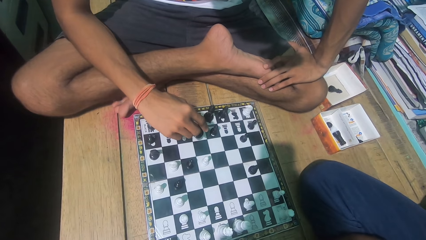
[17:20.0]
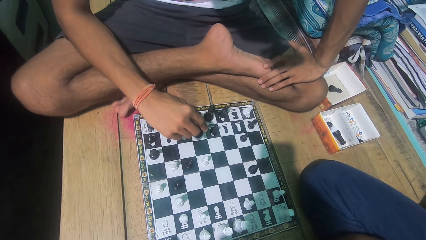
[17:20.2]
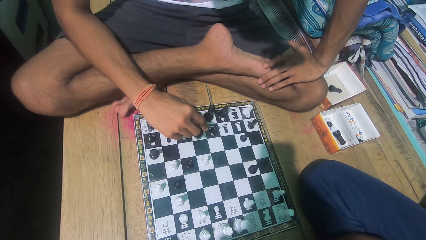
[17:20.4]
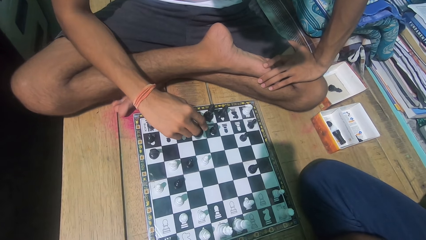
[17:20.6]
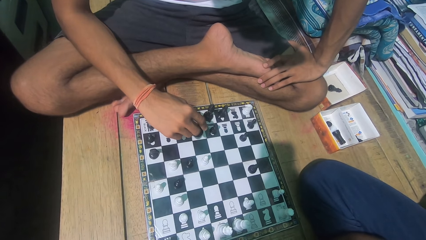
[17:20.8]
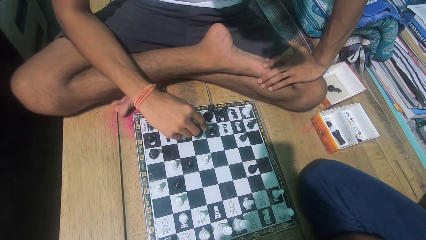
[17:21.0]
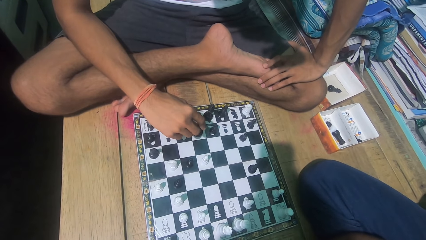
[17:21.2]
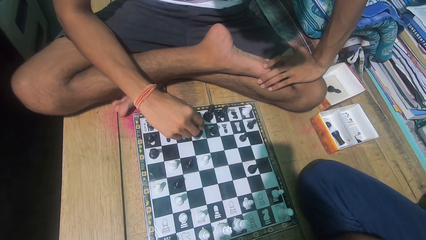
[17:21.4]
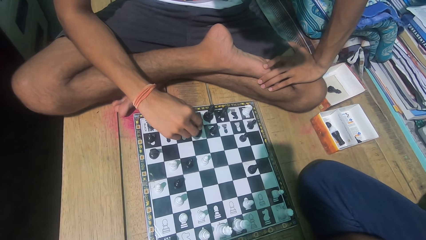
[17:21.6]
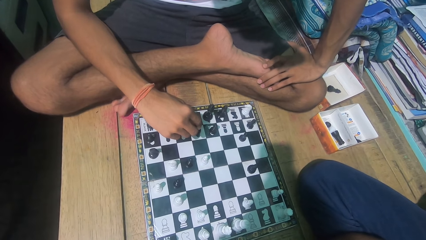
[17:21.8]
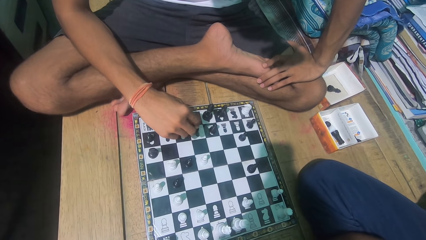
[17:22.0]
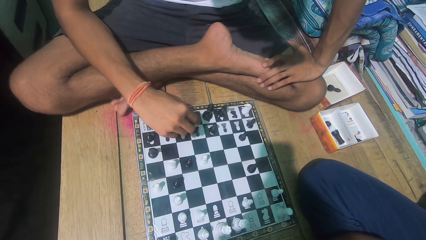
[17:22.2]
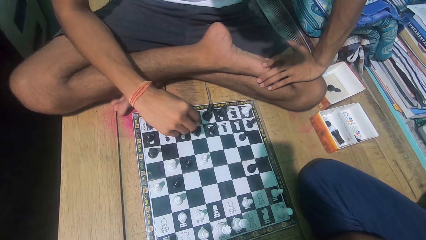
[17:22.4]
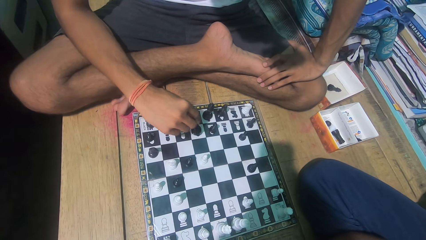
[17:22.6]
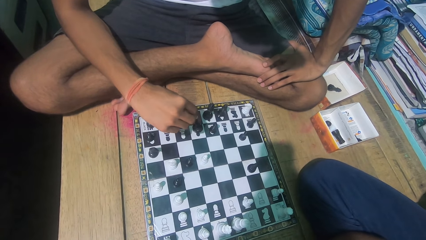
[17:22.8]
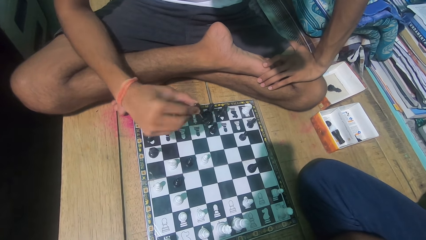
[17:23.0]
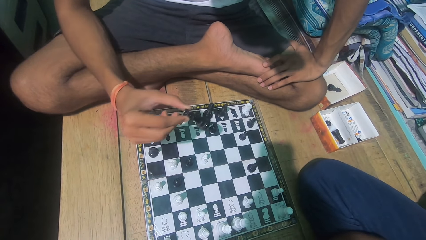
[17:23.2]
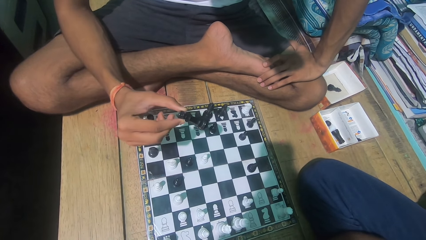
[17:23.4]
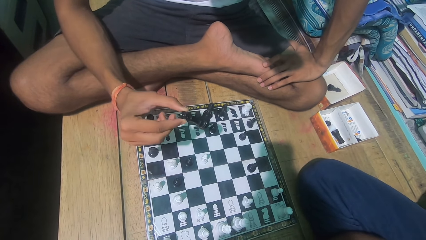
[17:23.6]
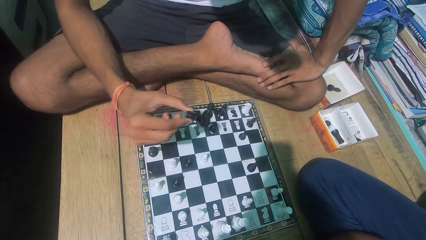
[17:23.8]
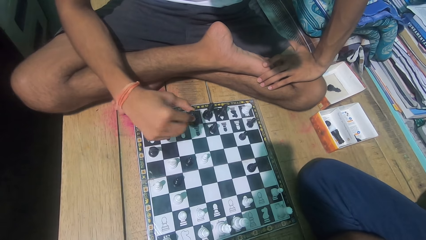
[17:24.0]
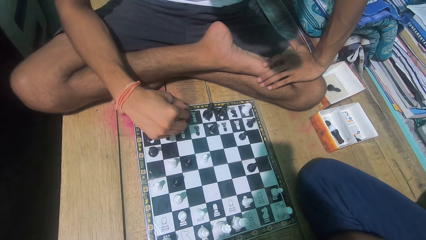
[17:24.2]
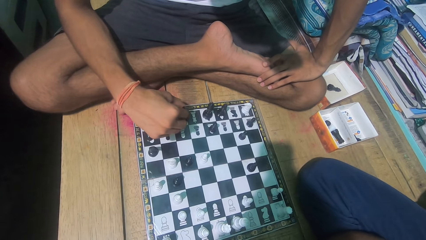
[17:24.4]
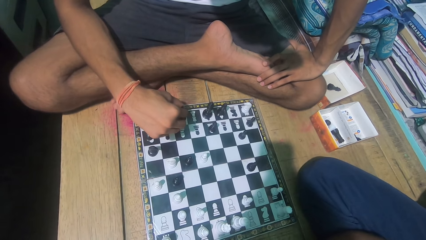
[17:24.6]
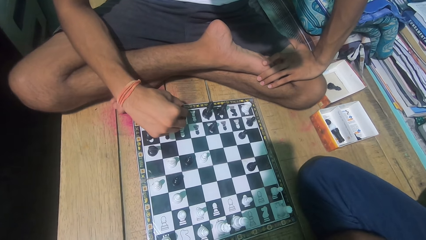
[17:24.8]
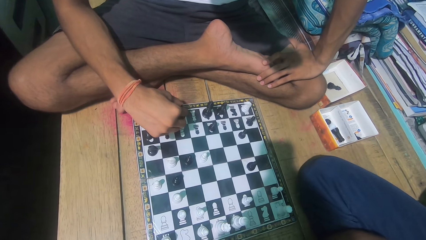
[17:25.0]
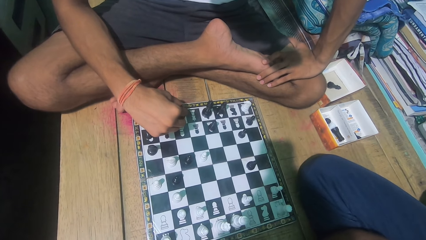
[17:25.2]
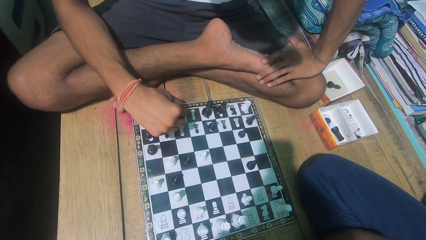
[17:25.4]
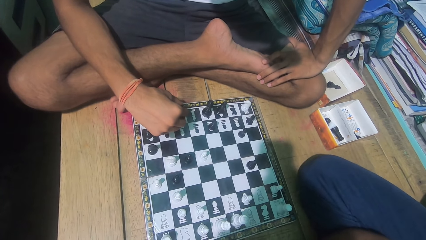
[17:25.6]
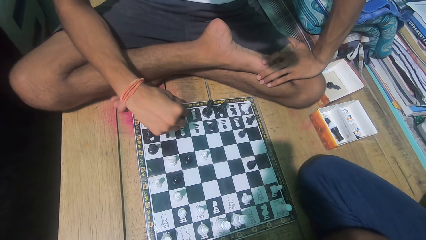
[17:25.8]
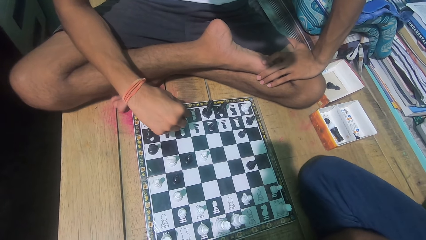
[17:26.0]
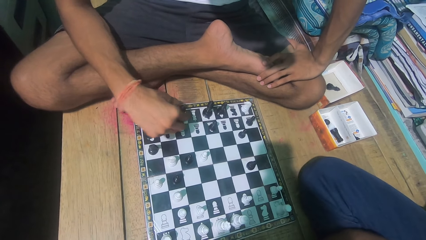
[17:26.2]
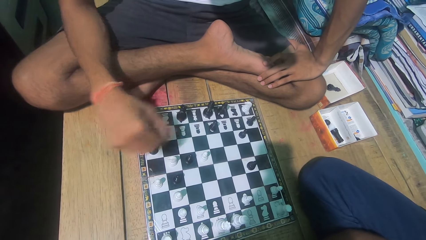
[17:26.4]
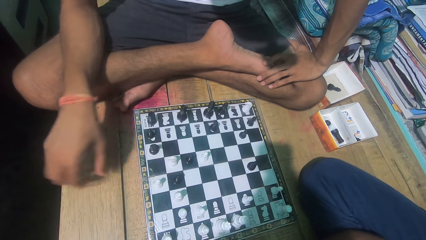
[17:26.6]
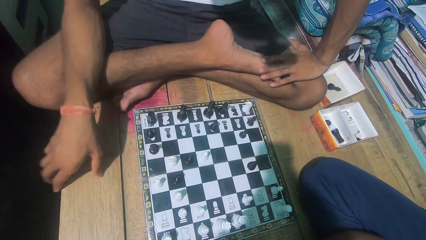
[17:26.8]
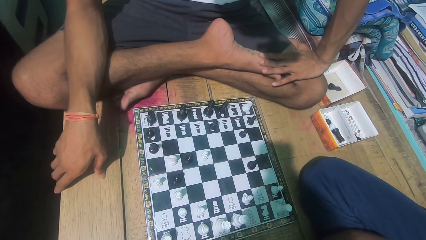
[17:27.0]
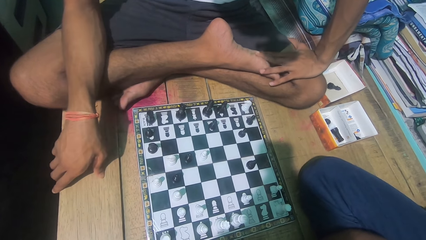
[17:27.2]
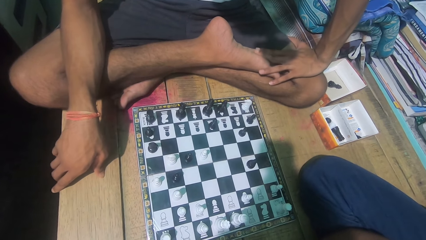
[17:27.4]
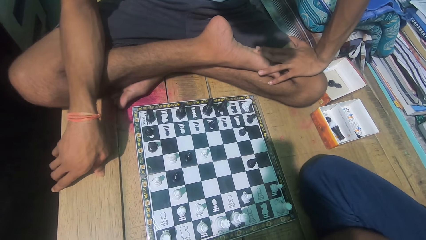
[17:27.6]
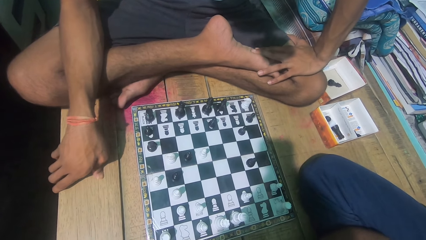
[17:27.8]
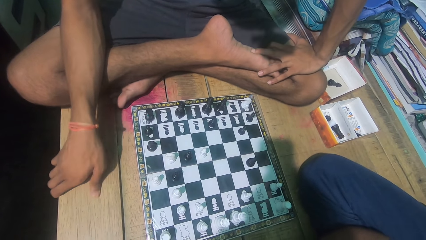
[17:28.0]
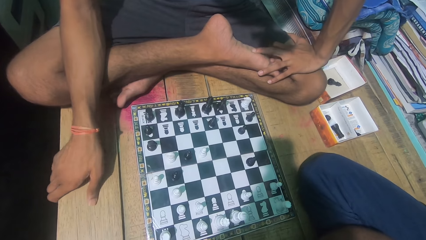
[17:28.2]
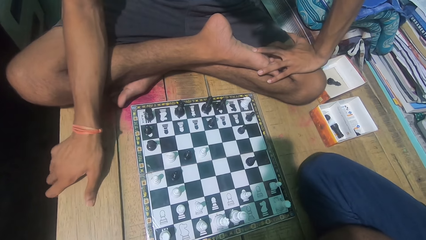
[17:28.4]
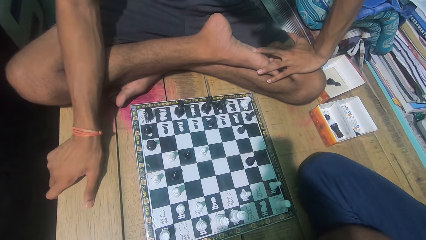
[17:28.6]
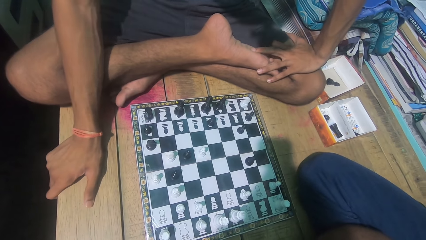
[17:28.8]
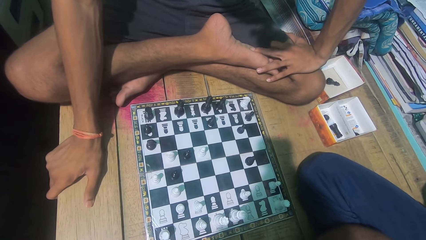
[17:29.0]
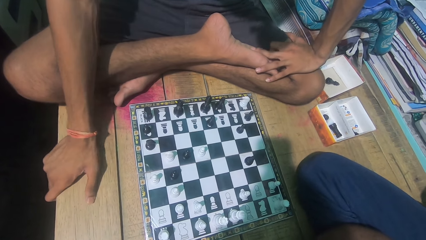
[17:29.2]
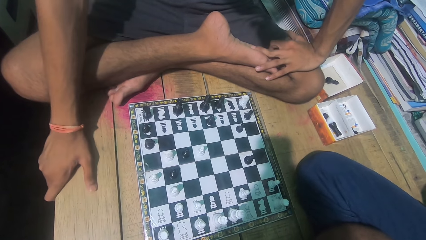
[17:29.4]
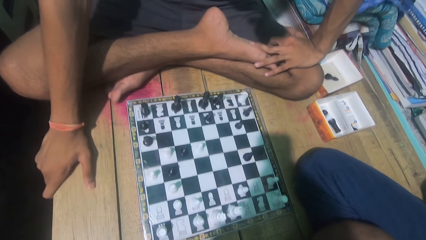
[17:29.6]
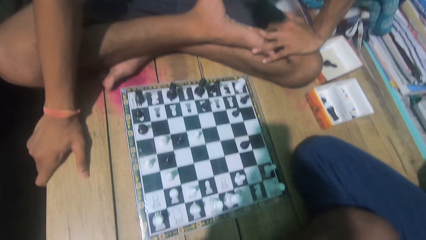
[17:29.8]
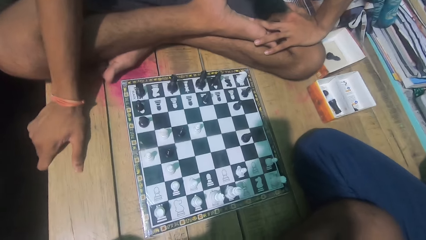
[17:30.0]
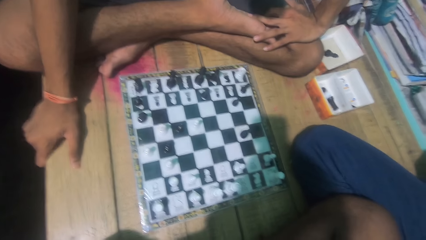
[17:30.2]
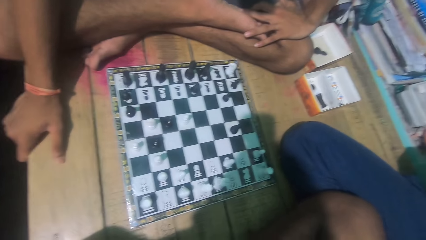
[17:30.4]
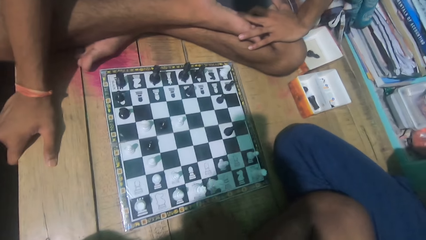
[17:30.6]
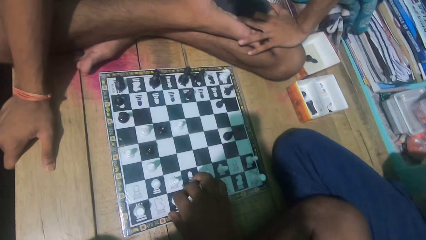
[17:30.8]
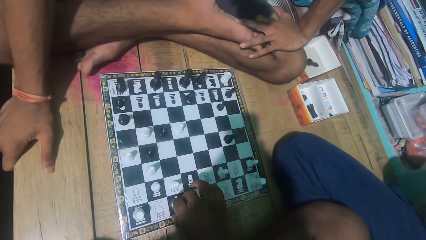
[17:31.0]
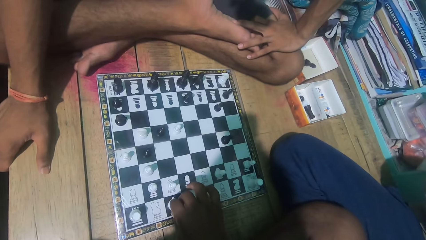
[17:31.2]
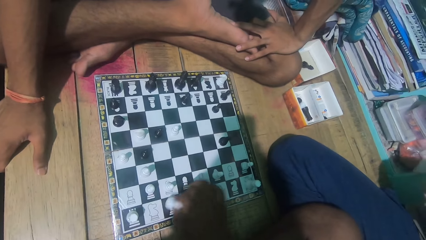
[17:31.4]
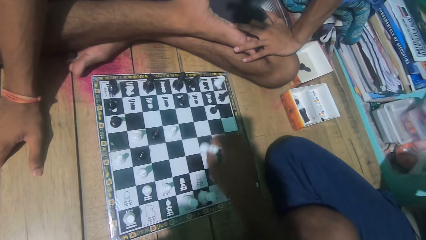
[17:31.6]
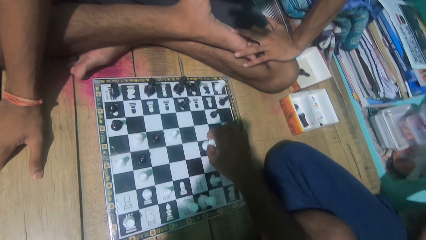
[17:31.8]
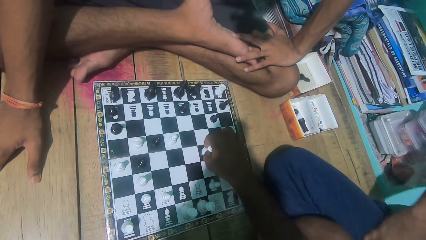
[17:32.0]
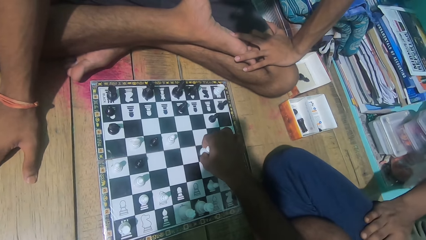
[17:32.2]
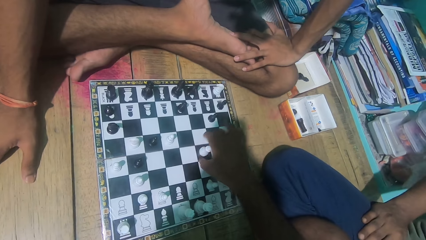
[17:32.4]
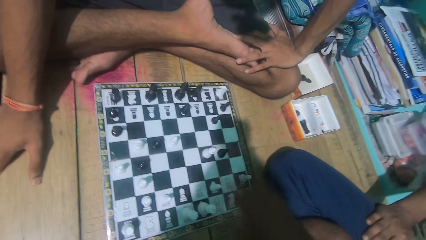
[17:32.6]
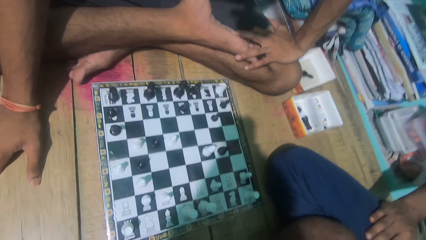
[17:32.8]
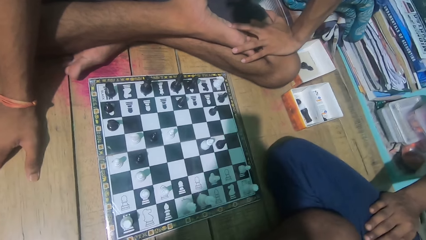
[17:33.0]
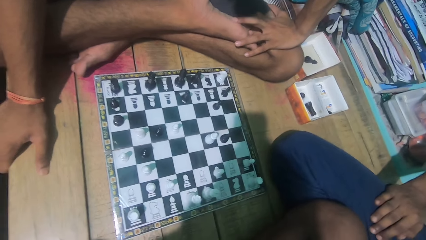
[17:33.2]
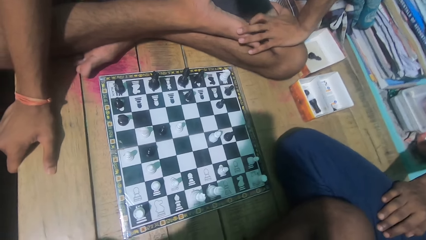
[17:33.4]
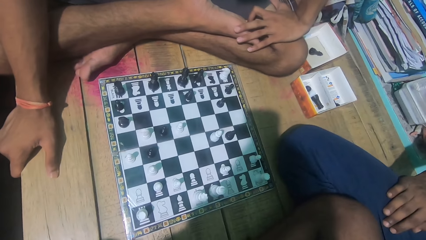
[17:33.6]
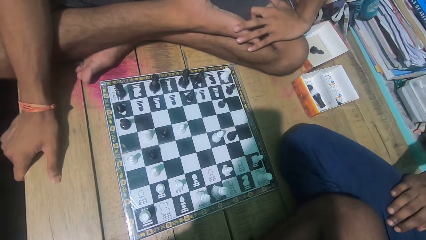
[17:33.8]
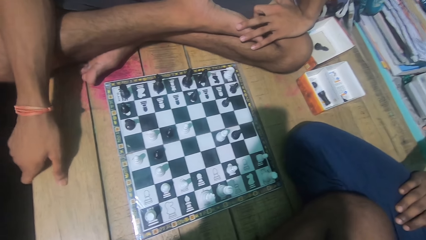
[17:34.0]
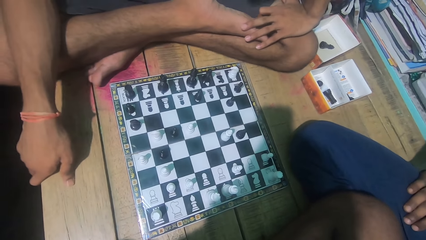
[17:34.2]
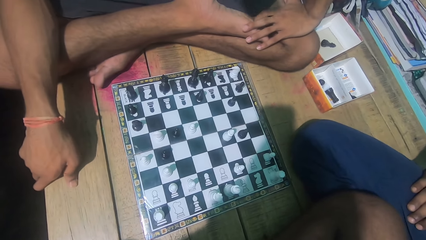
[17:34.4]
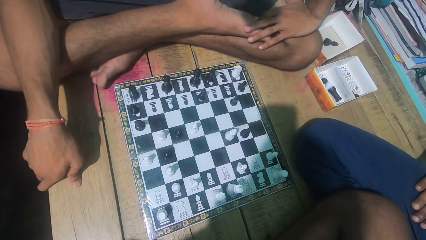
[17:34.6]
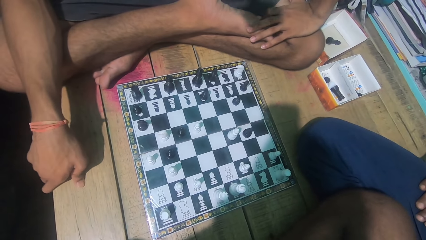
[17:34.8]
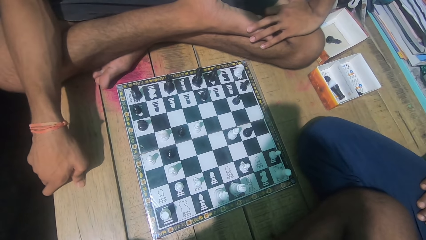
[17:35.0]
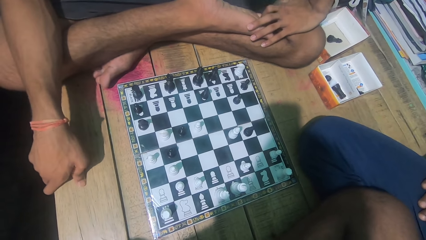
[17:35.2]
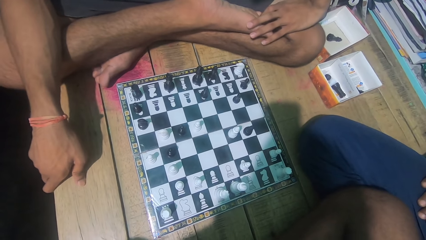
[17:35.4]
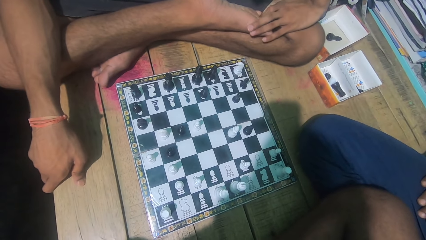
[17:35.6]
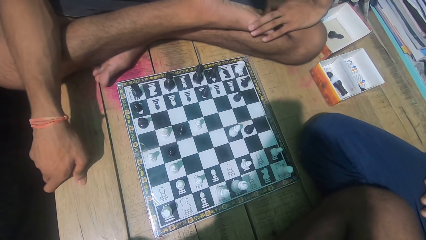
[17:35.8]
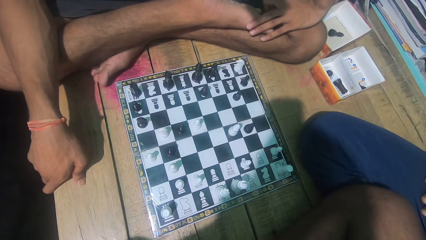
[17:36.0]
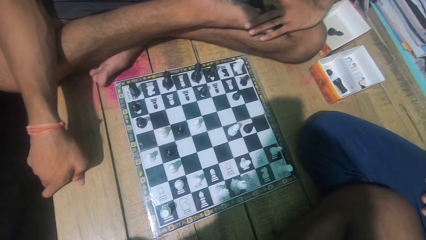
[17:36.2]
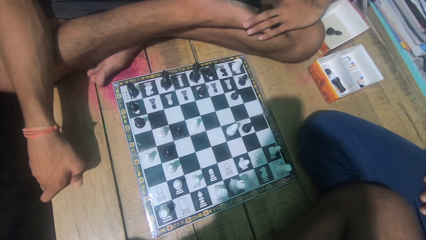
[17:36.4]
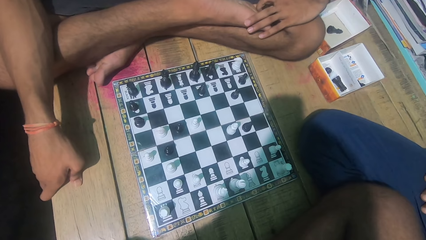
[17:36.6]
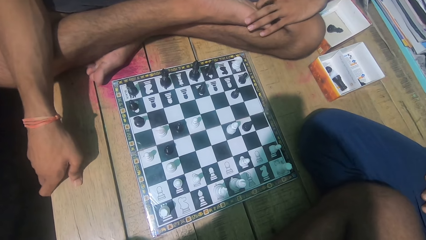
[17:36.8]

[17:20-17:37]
A man moves the chess game. The camera wearer puts the chess on the game board. The man plays the chess game with the camera wearer. The camera wearer looks at the chess game with the man. They play the chess game.
